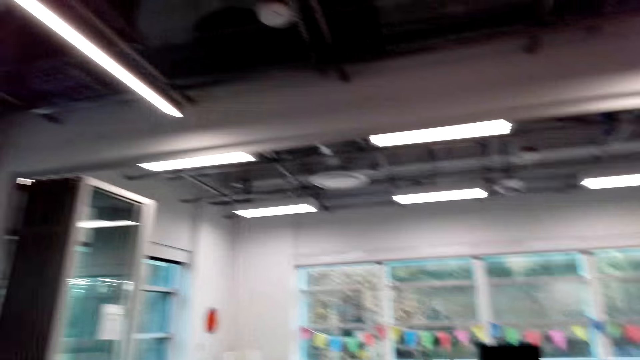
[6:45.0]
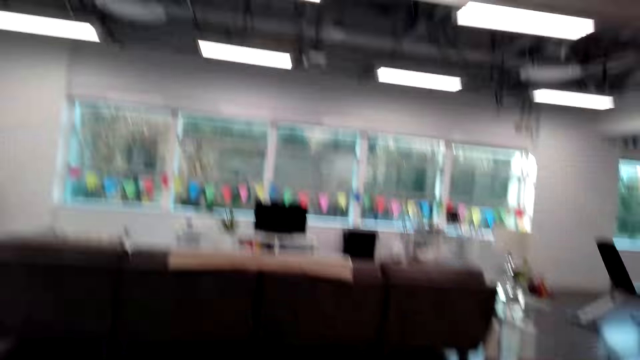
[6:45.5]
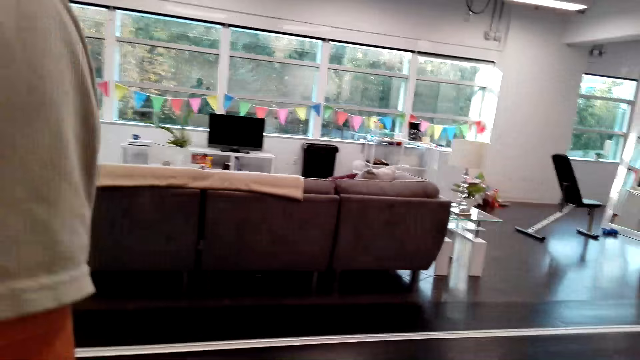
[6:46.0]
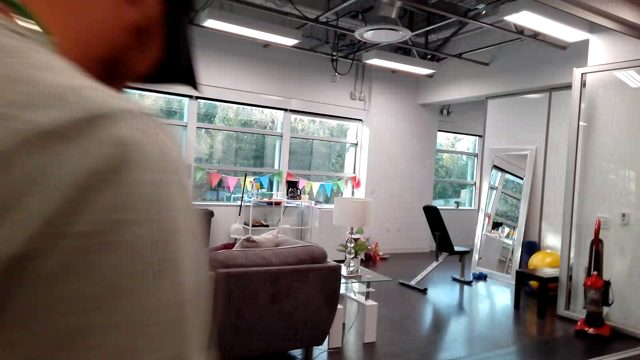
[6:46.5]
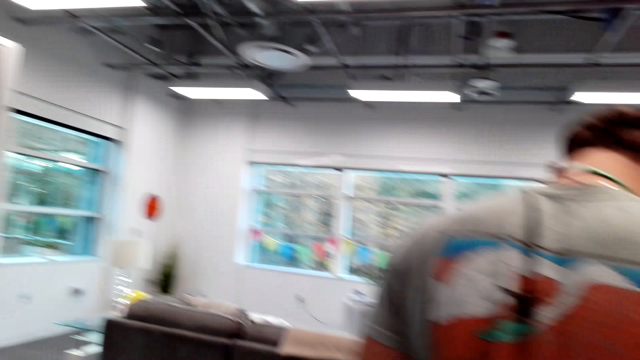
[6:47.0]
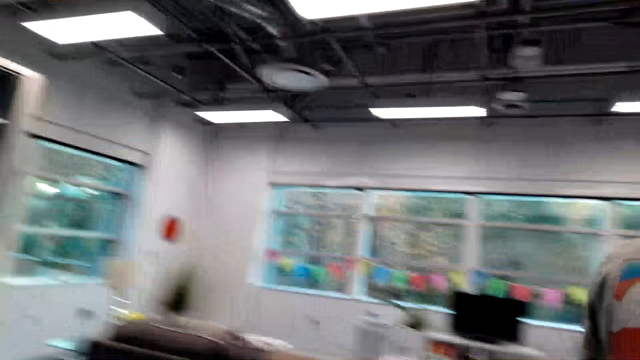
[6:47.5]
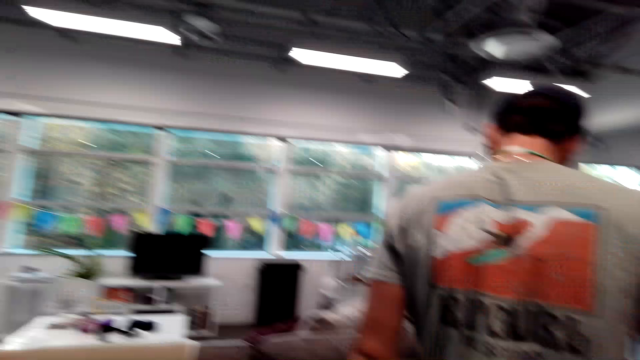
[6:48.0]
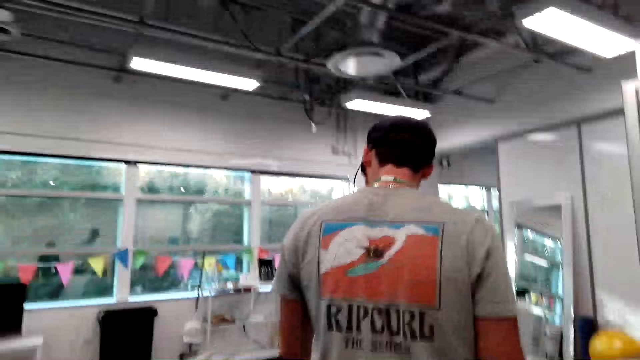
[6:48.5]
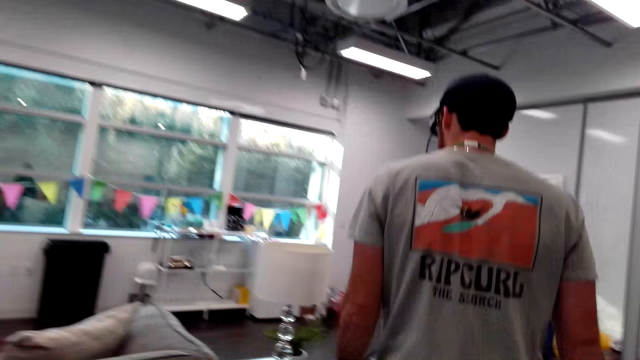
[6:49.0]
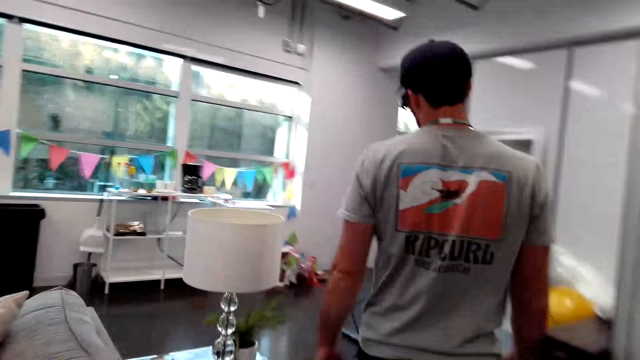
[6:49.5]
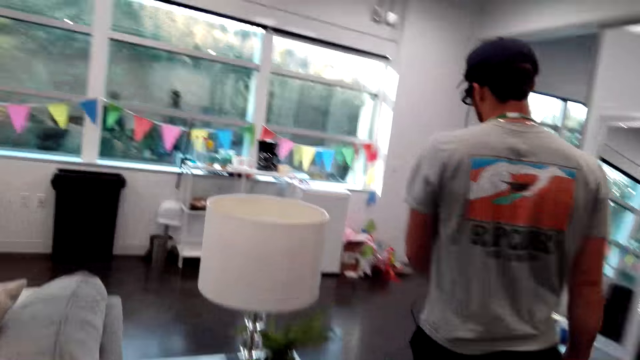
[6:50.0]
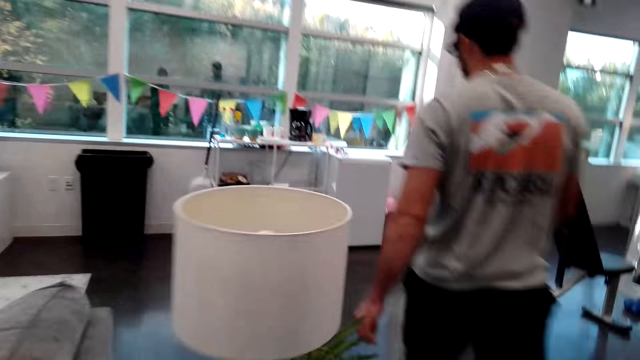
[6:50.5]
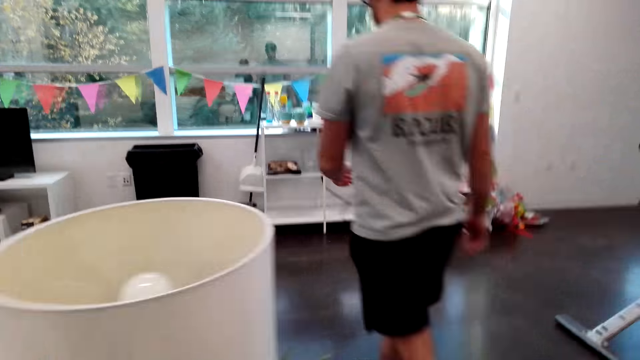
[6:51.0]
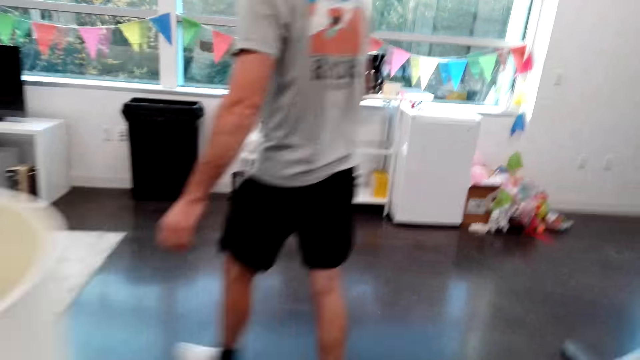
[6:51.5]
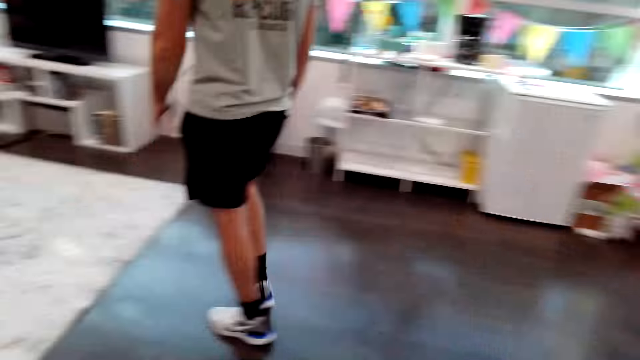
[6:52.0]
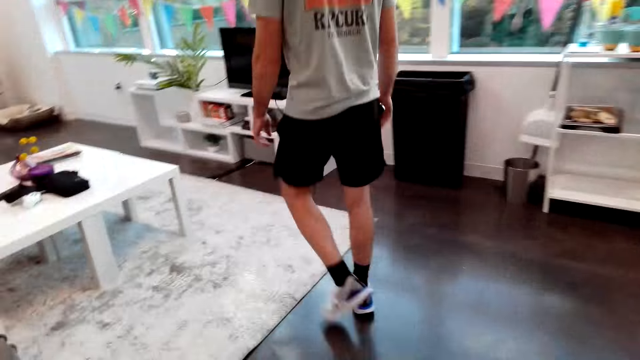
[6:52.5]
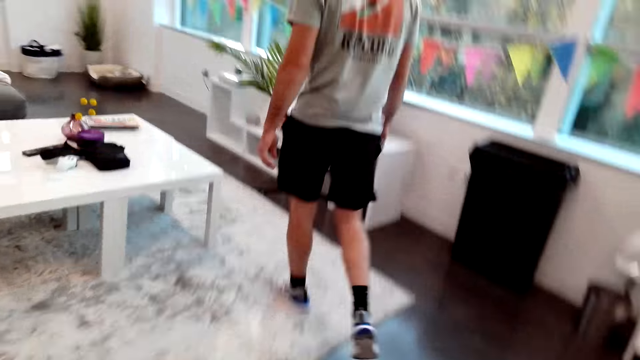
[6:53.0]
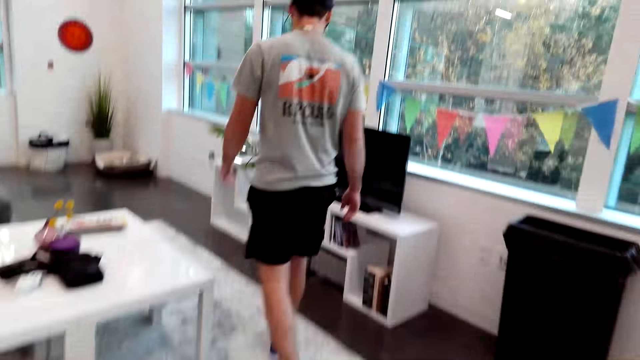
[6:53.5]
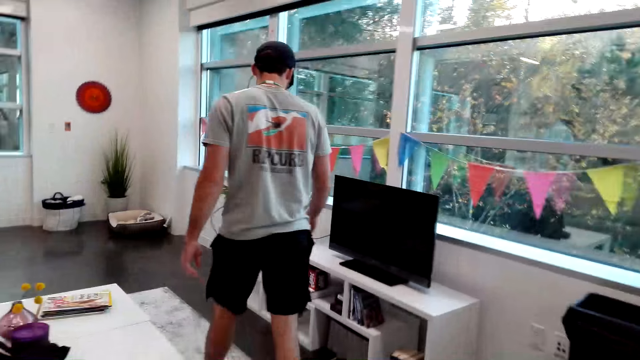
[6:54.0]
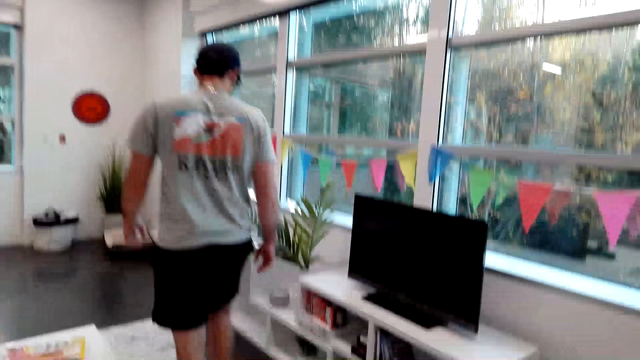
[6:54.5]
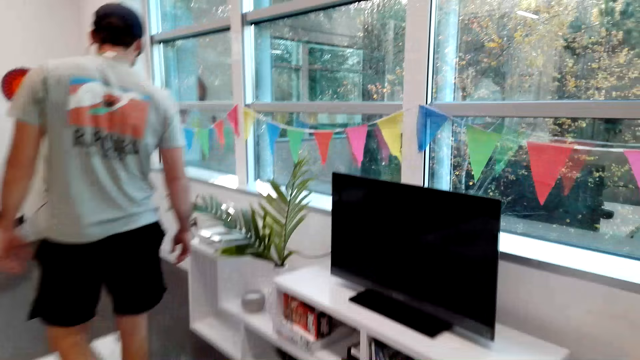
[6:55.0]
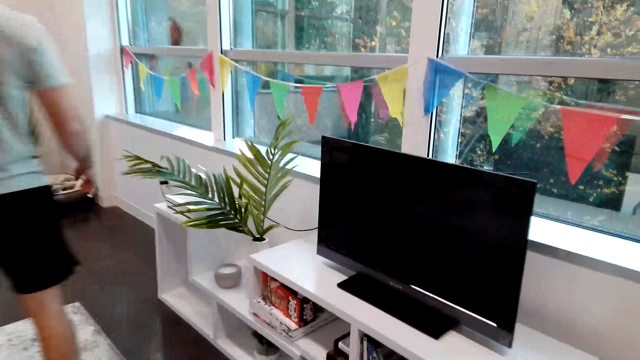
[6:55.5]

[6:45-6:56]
A man walks in the house.

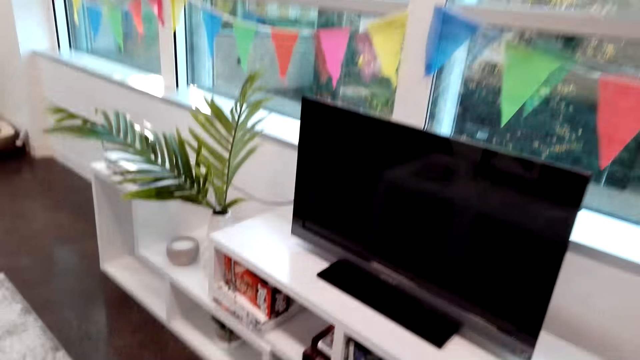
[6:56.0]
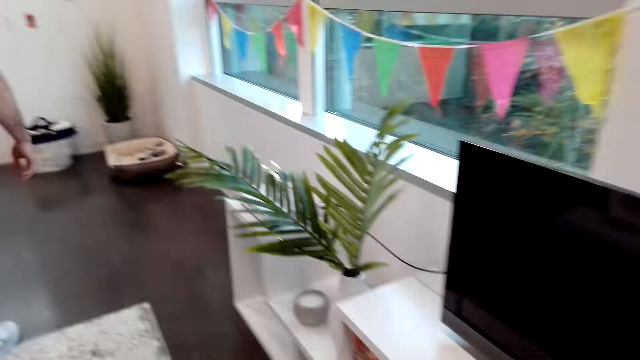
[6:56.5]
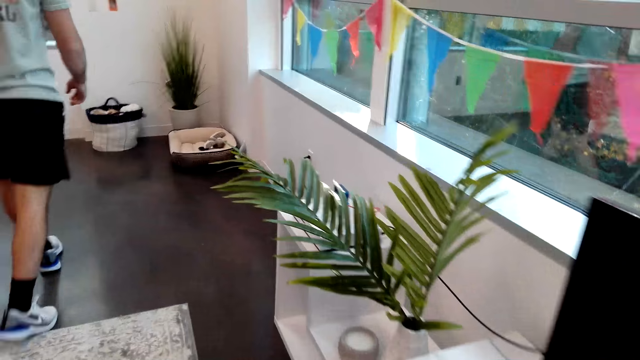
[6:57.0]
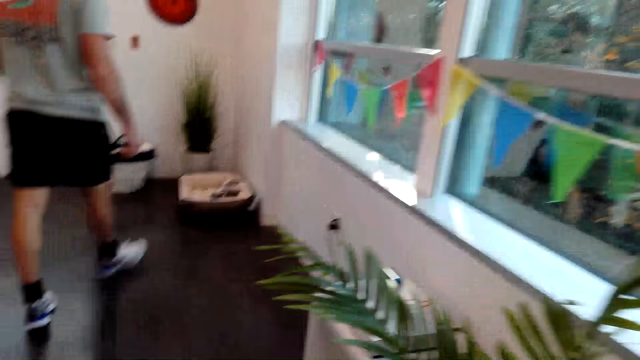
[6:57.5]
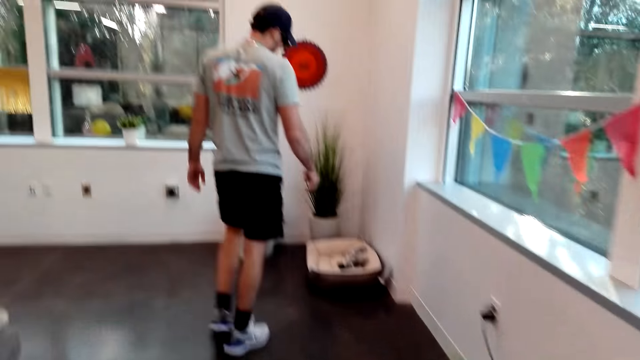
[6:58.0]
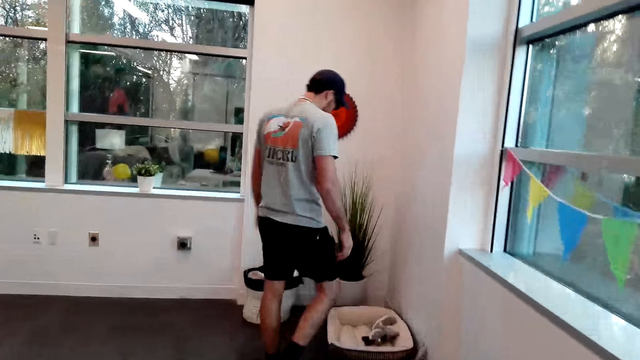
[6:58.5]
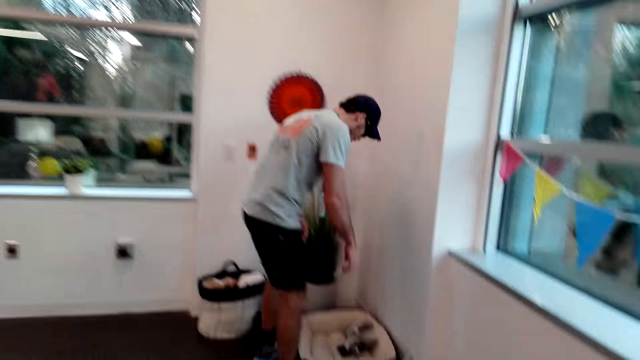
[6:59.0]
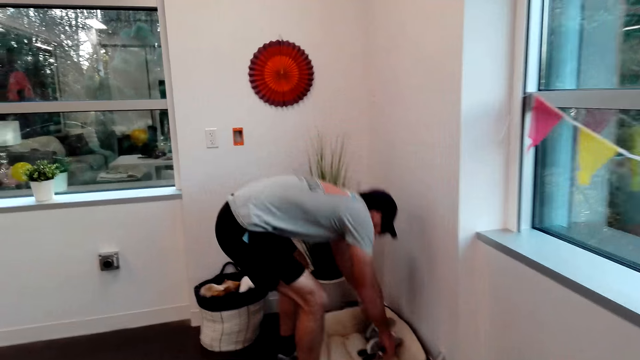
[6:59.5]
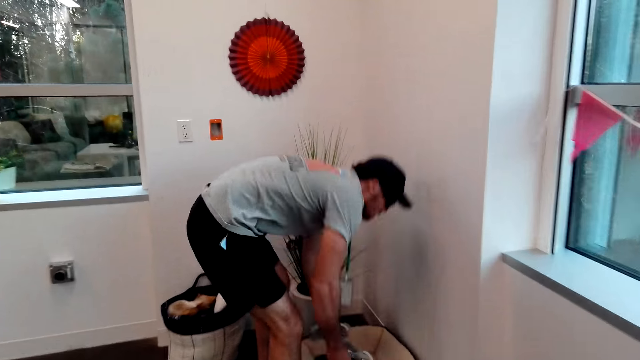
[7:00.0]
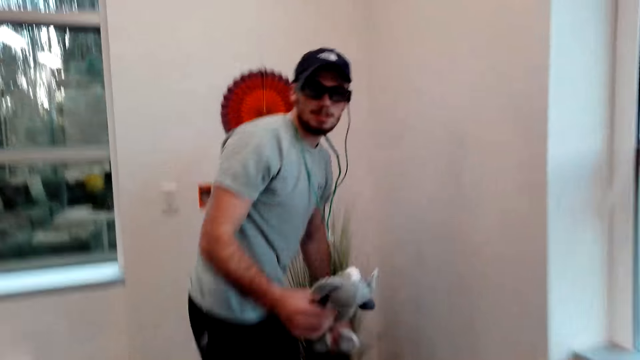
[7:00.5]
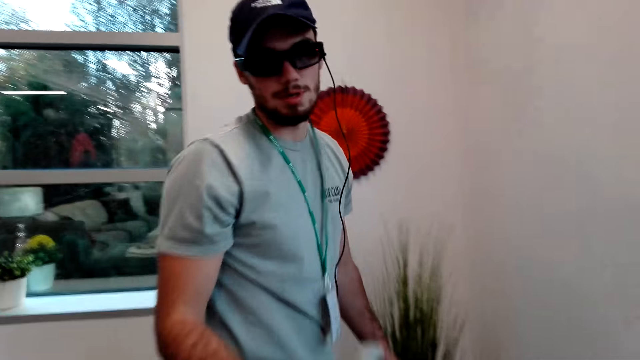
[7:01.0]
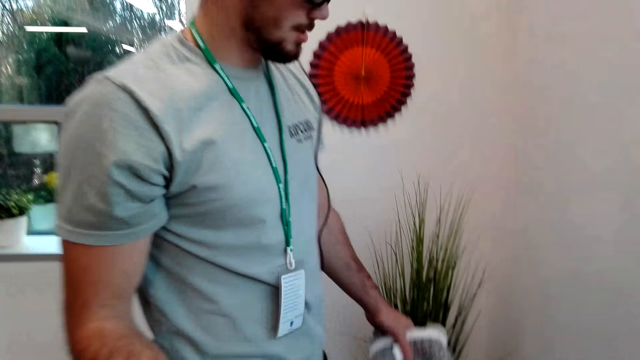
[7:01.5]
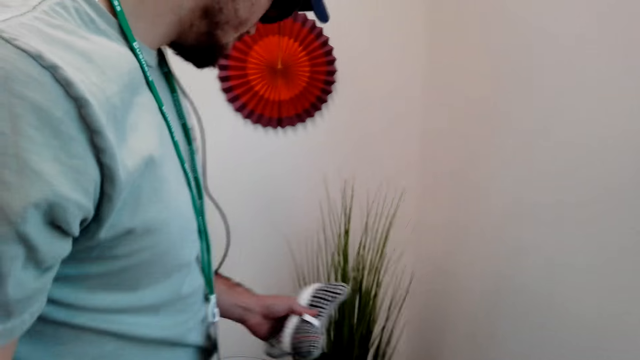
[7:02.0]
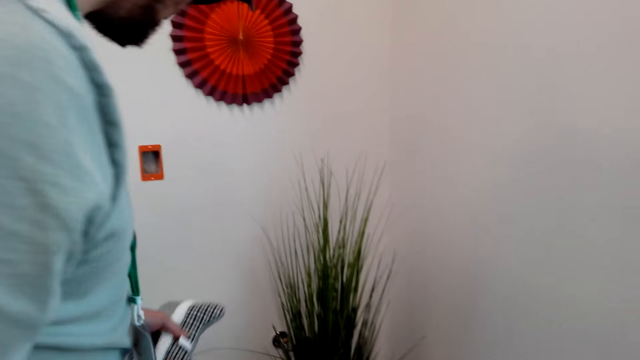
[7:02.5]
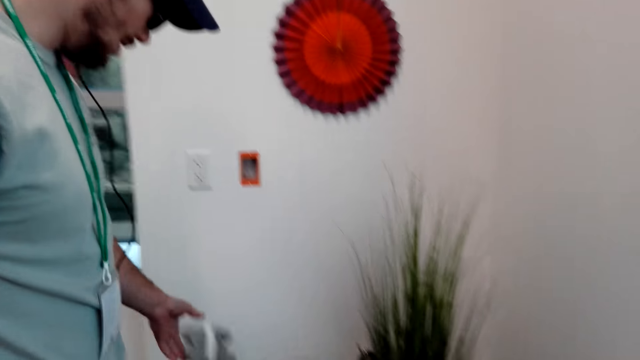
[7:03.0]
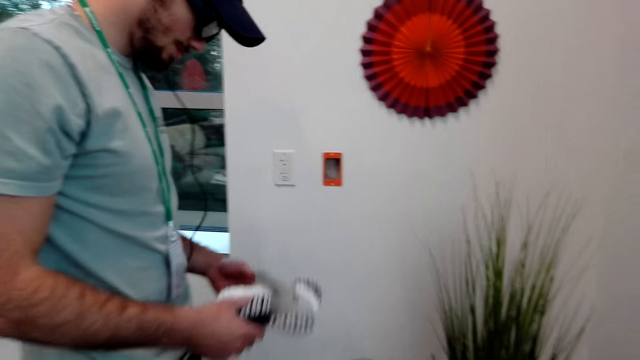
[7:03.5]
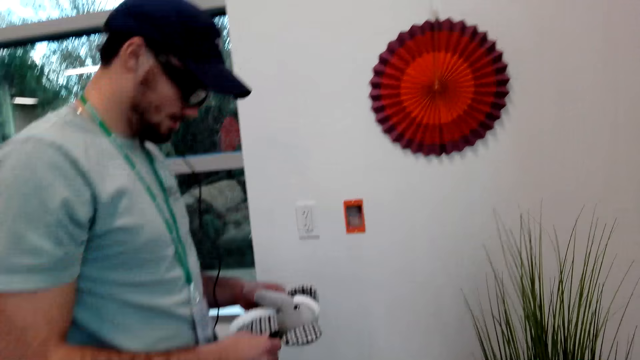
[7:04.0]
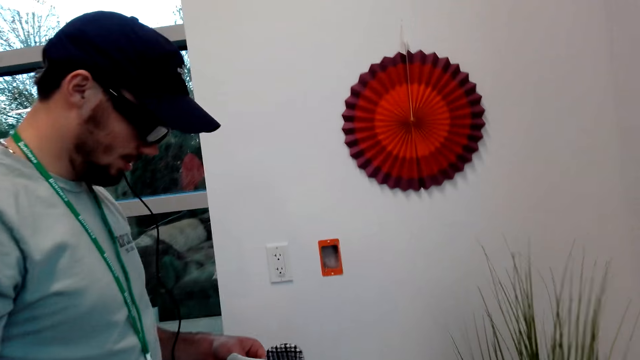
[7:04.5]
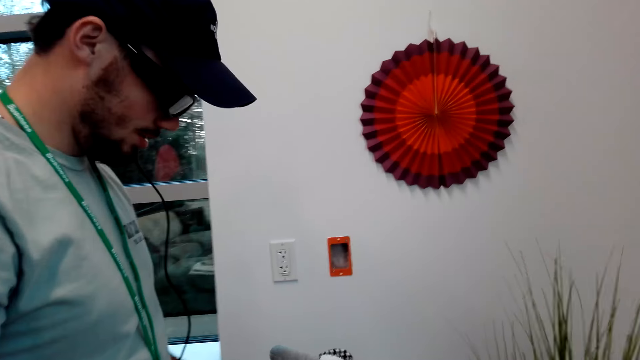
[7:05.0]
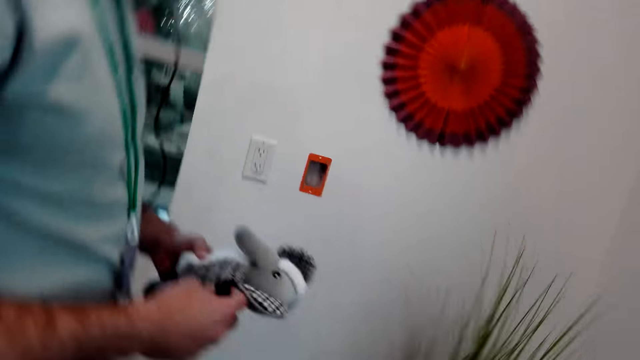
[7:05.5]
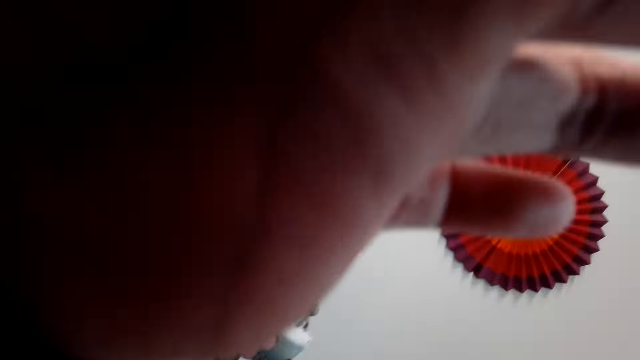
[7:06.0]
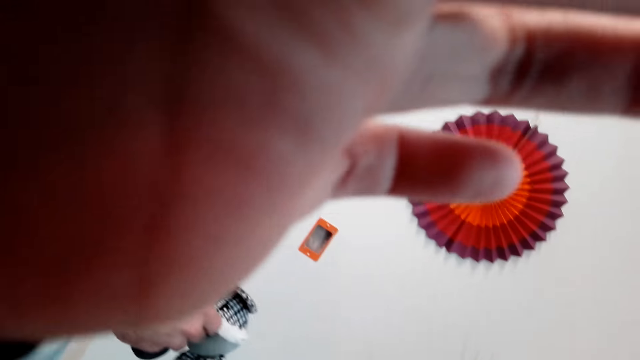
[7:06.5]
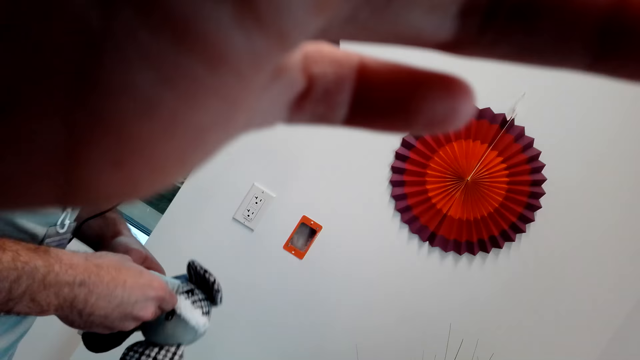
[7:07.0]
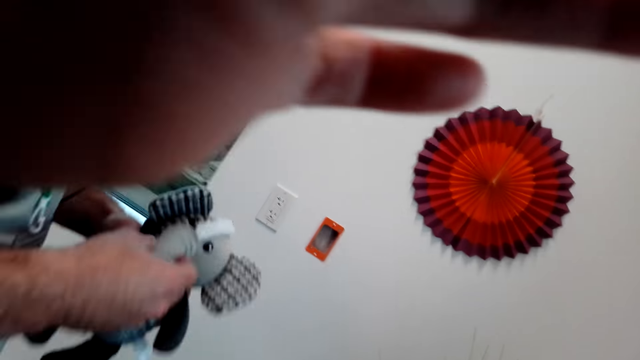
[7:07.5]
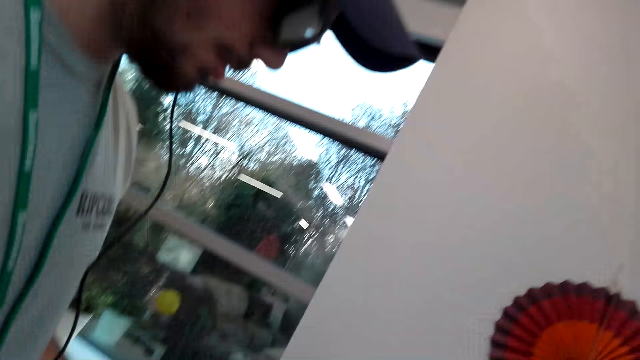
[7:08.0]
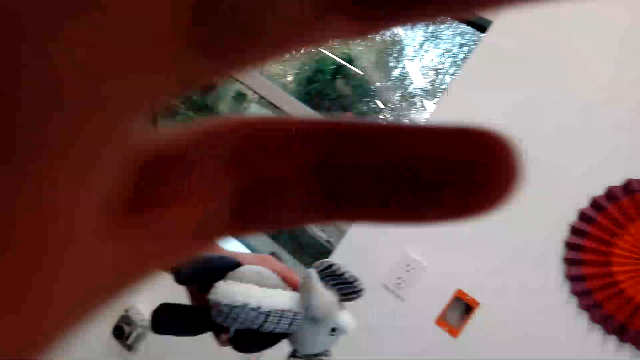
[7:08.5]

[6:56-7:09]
The man bends down. He picks up dolls. The camera wearer turns around the room.
